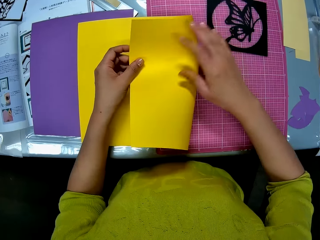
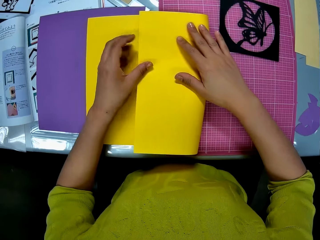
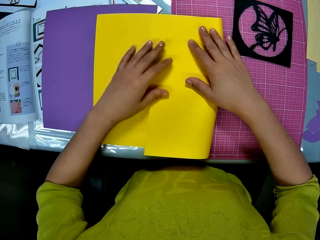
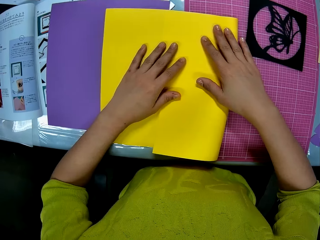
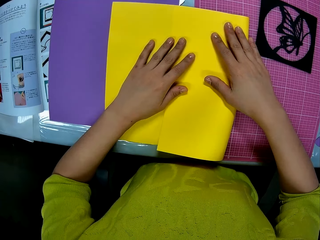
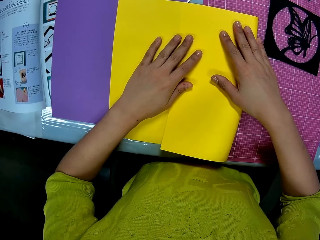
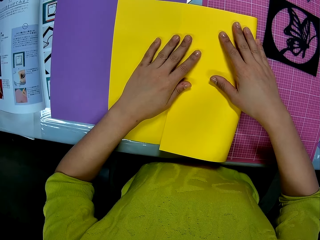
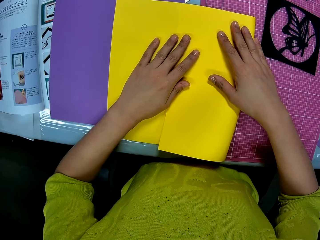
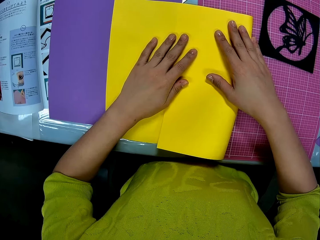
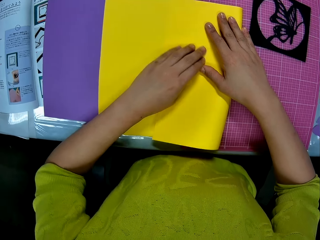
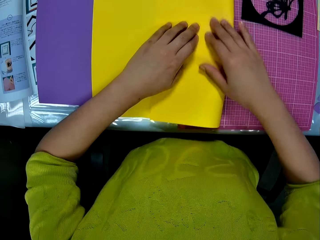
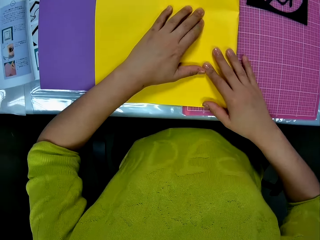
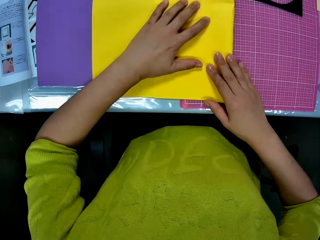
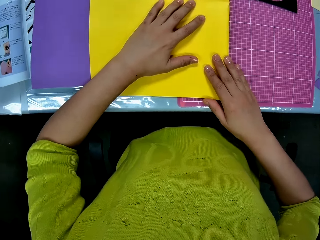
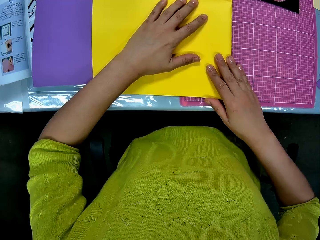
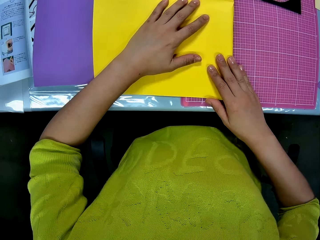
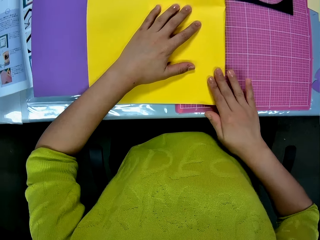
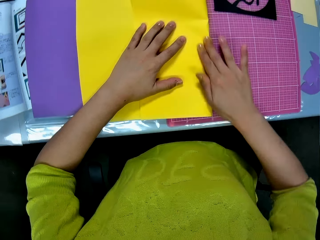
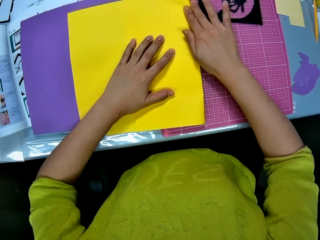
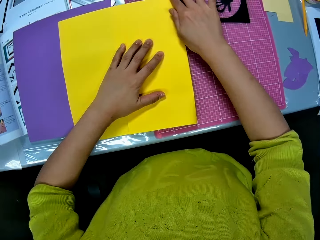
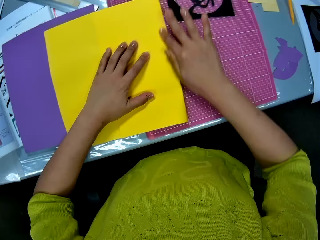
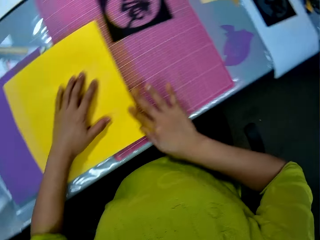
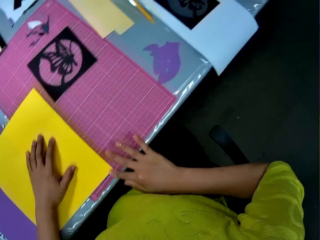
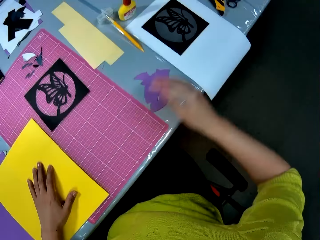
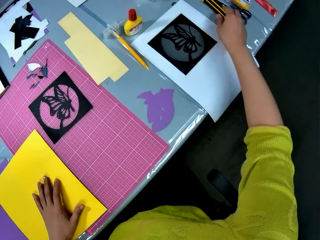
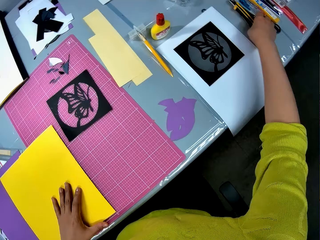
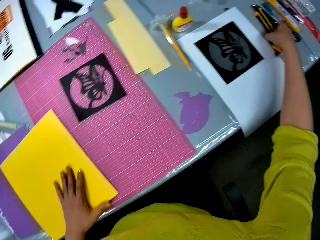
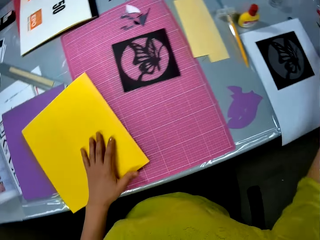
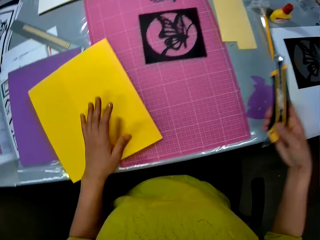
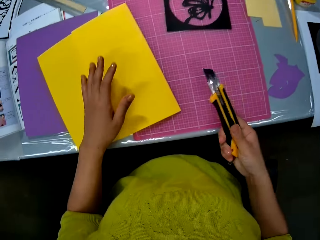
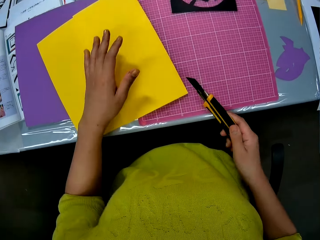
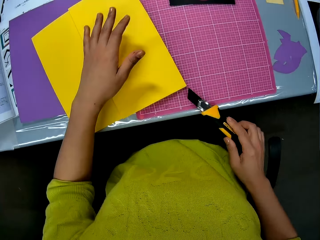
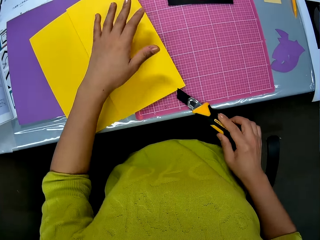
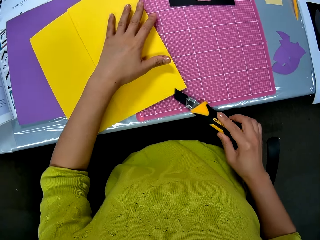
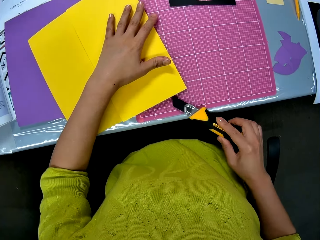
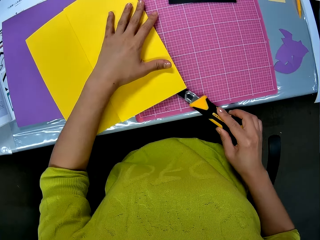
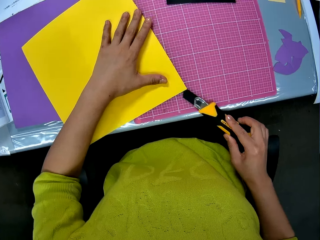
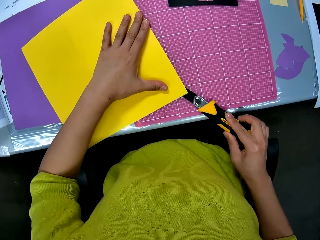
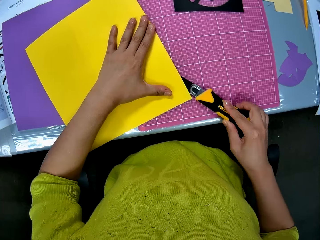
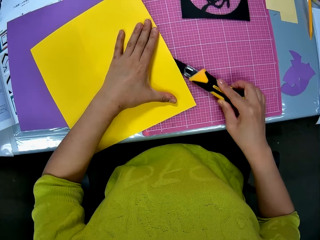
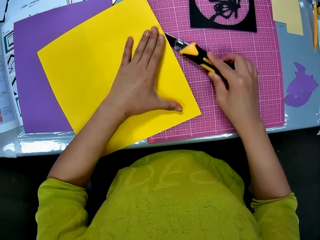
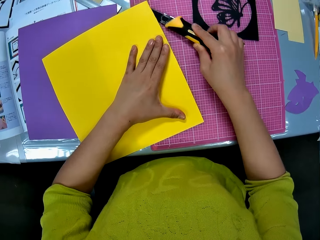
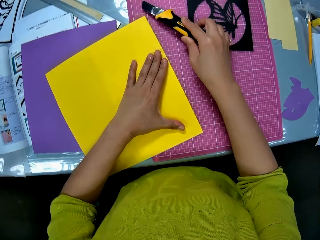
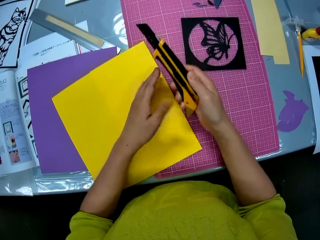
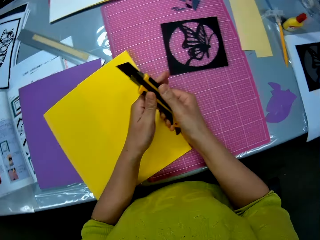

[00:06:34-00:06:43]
The camera wearer puts the butterfly cutout in her right hand on the cutting mat on the table. She folds the cardboard with both hands. She picks up a retractable knife on the table with her right hand. She cuts the yellow cardboard with the retractable knife in her right hand.

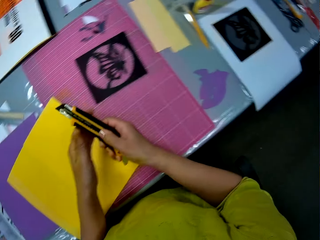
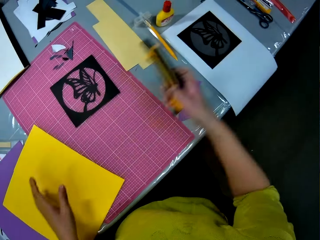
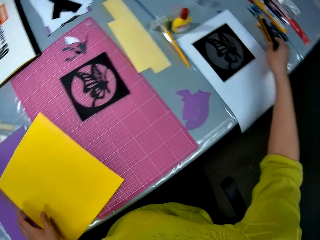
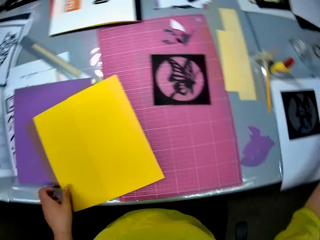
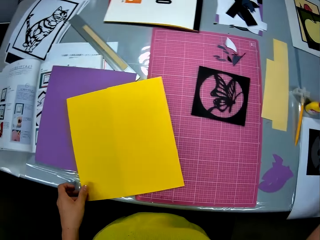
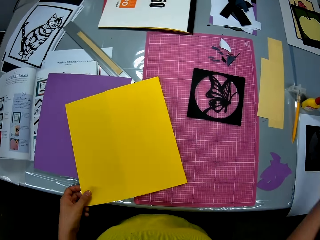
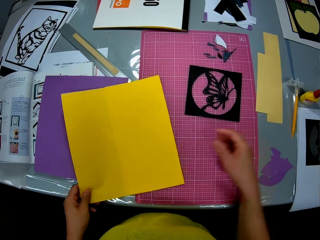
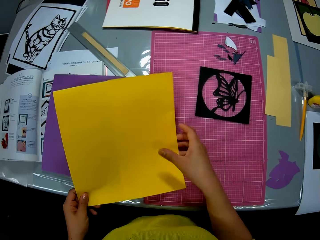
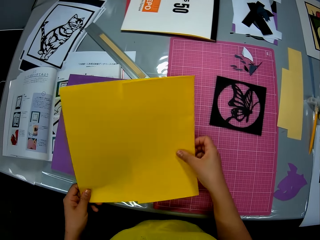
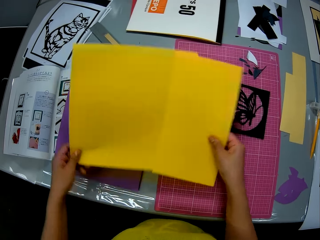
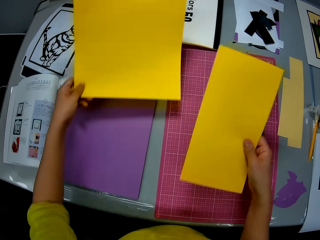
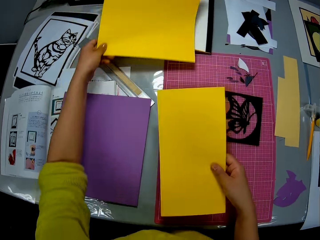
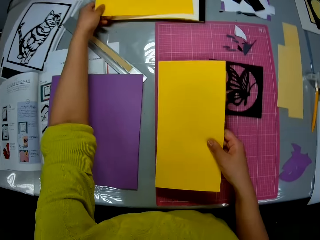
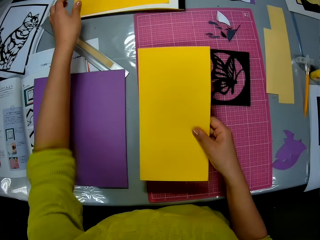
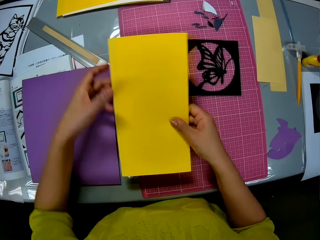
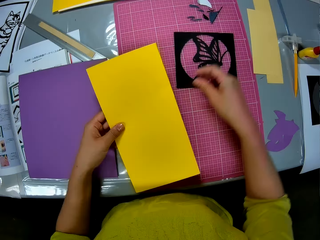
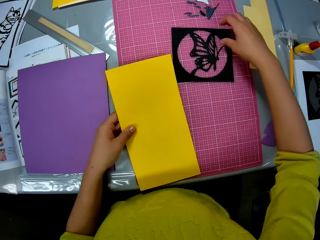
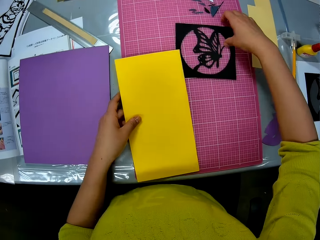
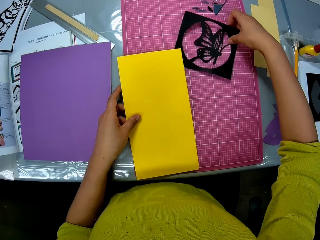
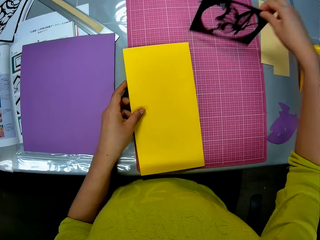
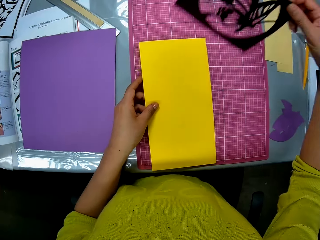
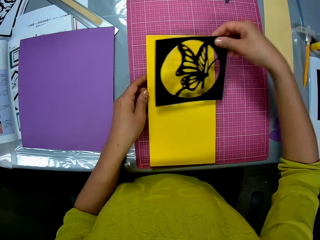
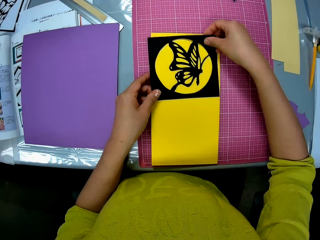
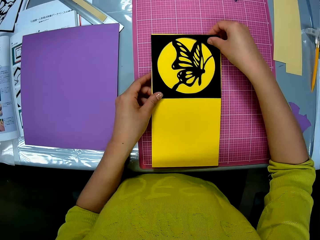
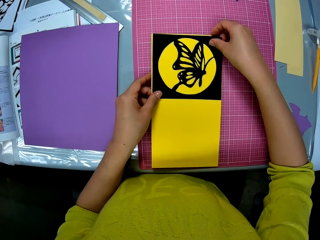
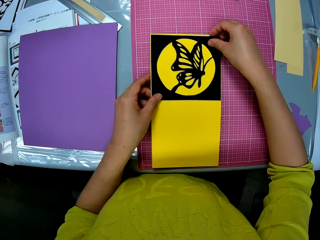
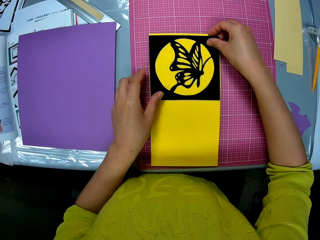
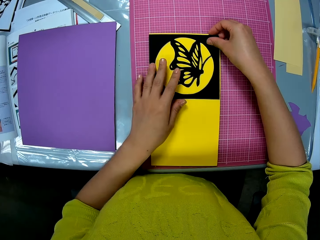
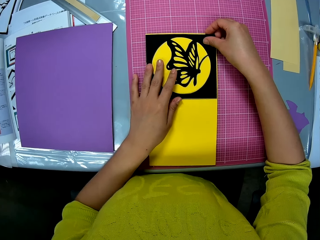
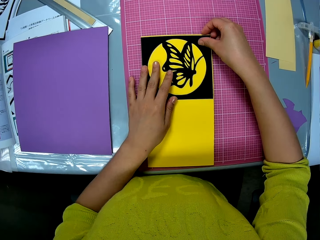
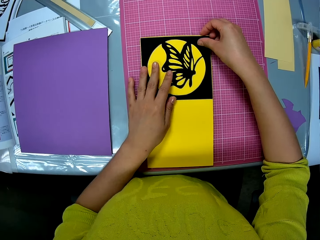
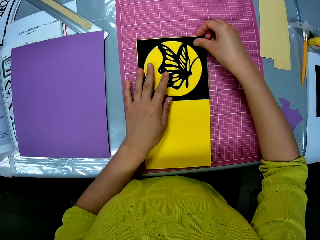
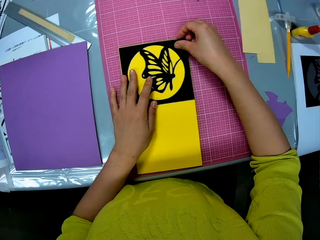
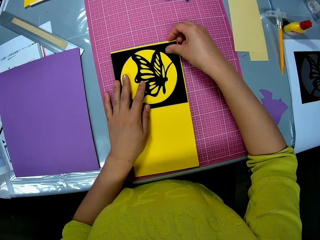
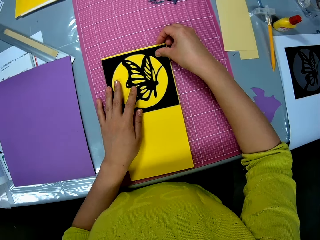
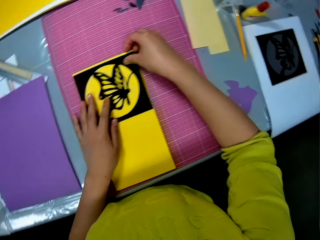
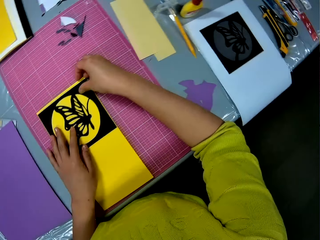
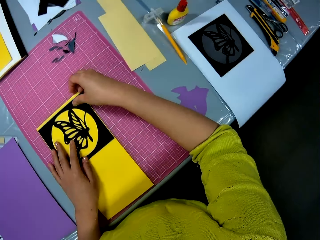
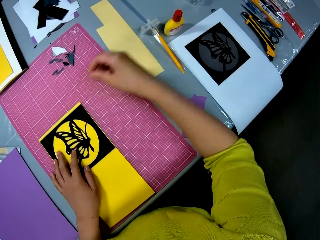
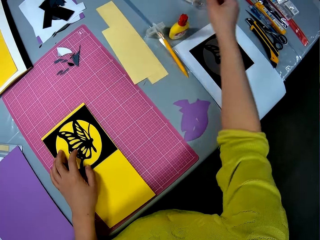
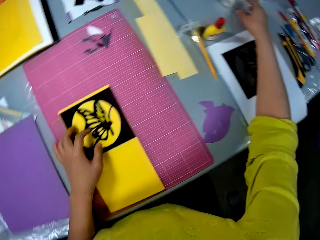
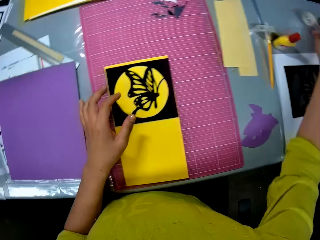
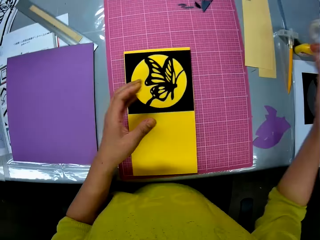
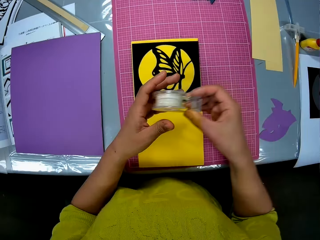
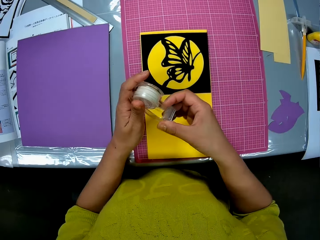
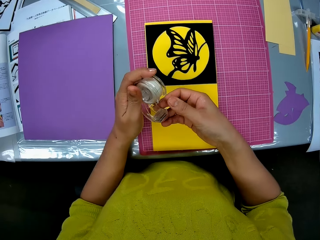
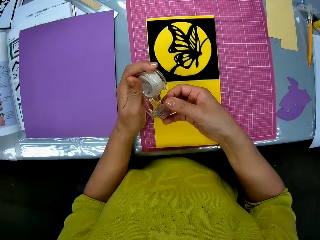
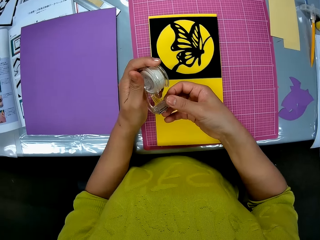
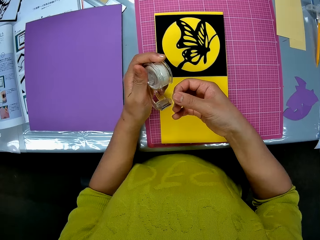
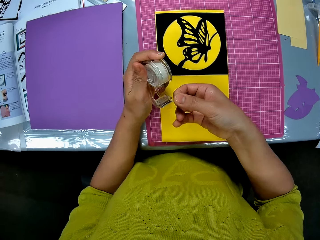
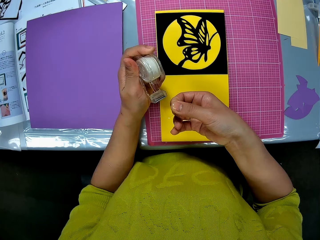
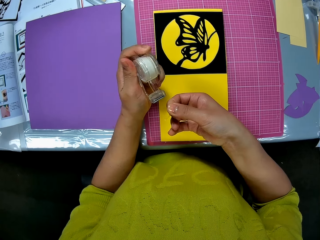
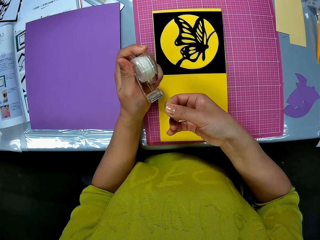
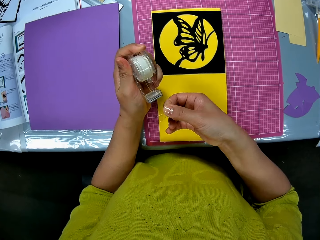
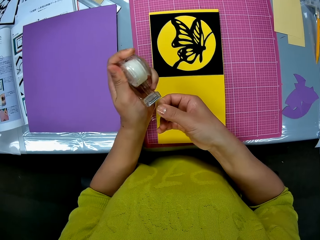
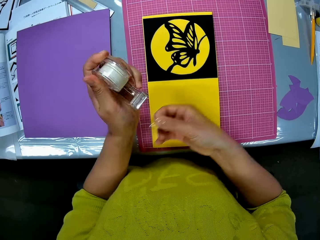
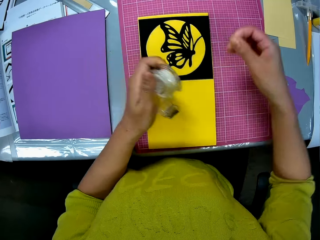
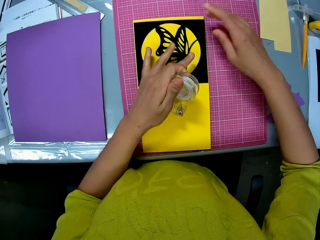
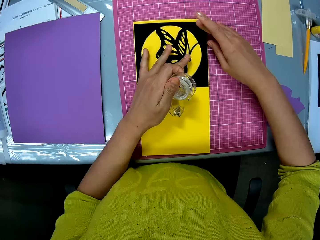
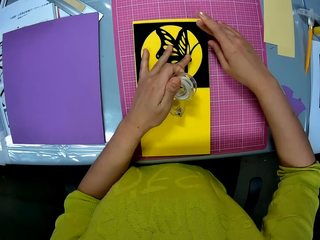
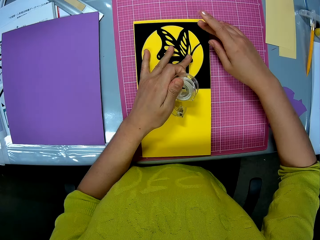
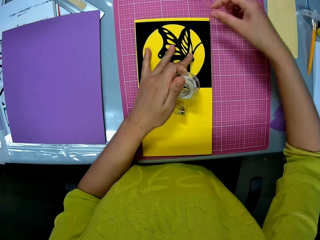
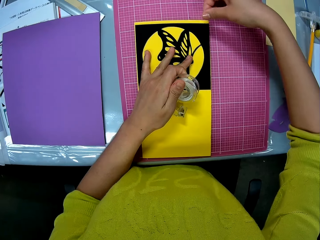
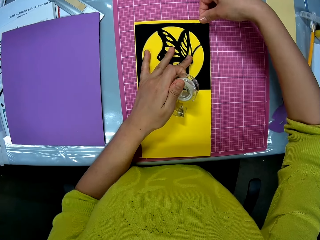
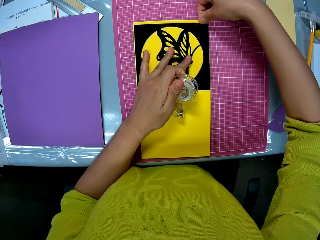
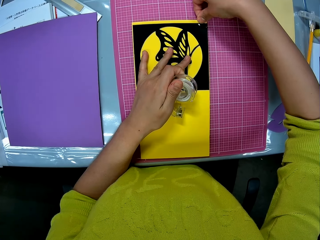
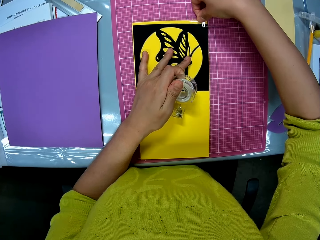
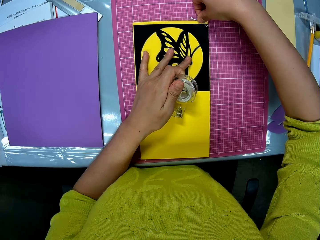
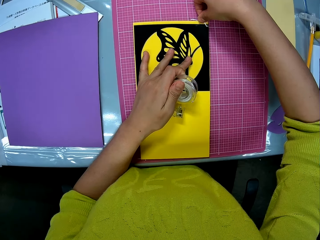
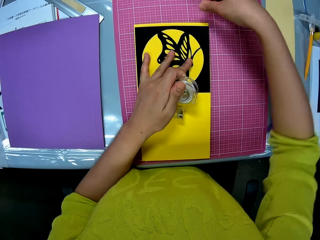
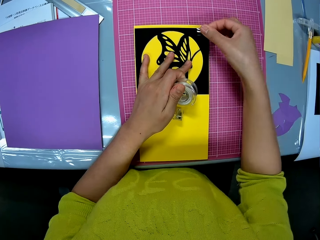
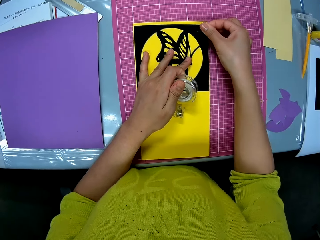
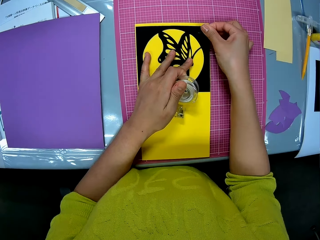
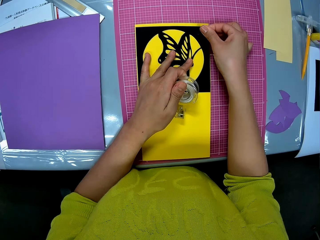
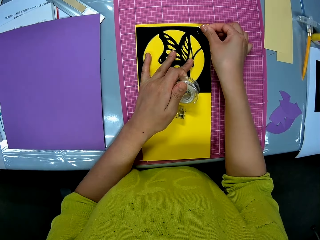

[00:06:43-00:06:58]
The camera wearer retracts the blade of the knife in her right hand with her left hand. She drops the retractable knife in her right hand on the table. She picks up the yellow cardboard with her left hand. She holds the yellow cardboard with both hands. She holds a piece of the yellow cardboard in her right hand. She puts the other piece of the yellow cardboard in her left hand on the table. She passes the yellow cardboard in her right hand to her left hand. She picks up the butterfly cutout on the cutting mat with her right hand. She puts the butterfly on the yellow cardboard in her left hand on the cutting mat. She fits the butterfly cutout on the yellow cardboard on the cutting mat on the table. She picks up a sellotape dispenser on the table with her right hand. She holds the sellotape dispenser with both hands. She cuts sellotape from the sellotape dispenser in her left hand with her right hand. She adjusts the butterfly cutout on the yellow cardboard with both hands. She places the sellotape in her right hand on the butterfly cutout and the cardboard on the cutting mat on the table.
